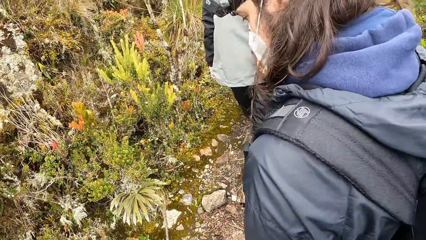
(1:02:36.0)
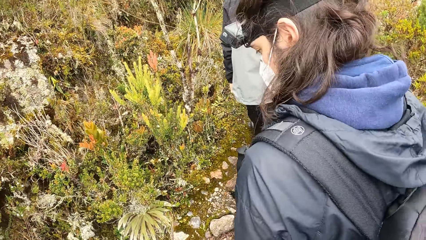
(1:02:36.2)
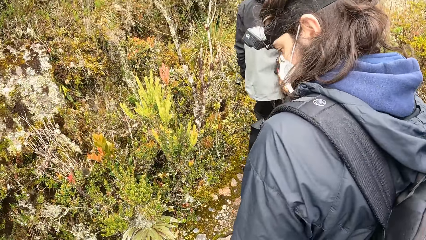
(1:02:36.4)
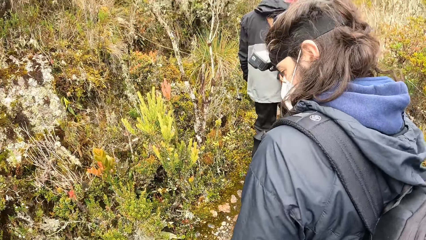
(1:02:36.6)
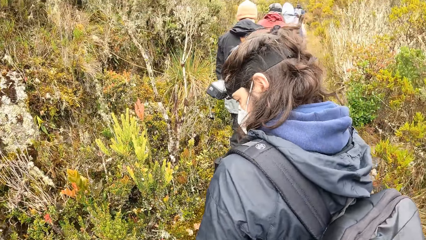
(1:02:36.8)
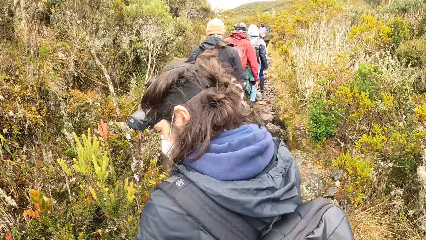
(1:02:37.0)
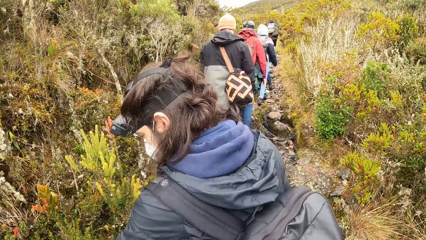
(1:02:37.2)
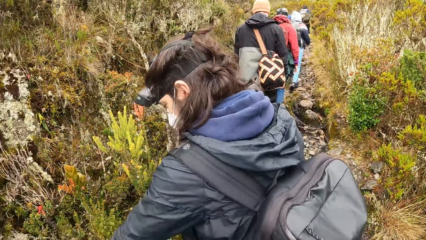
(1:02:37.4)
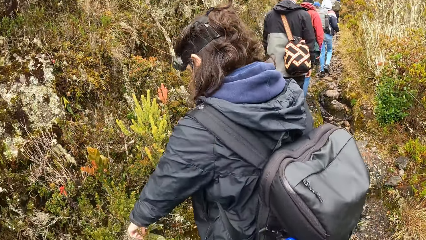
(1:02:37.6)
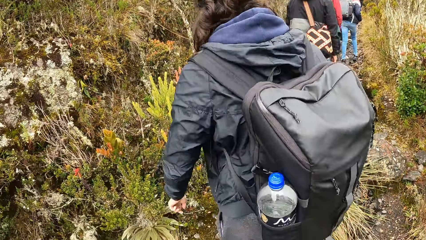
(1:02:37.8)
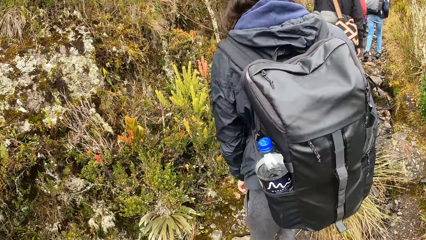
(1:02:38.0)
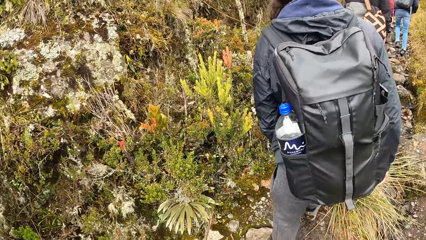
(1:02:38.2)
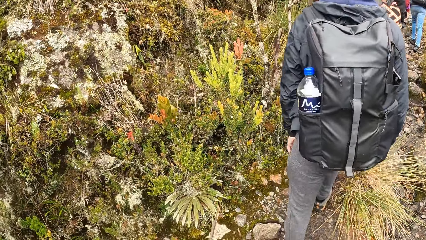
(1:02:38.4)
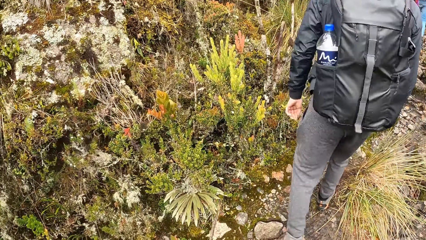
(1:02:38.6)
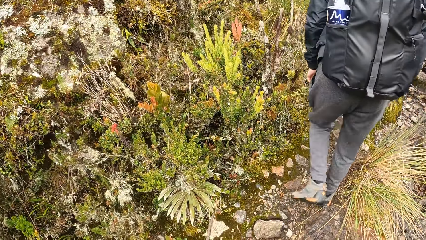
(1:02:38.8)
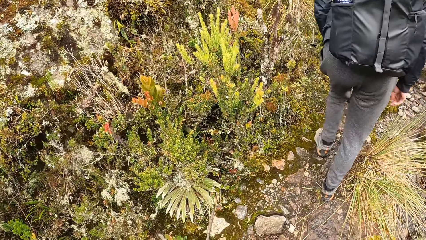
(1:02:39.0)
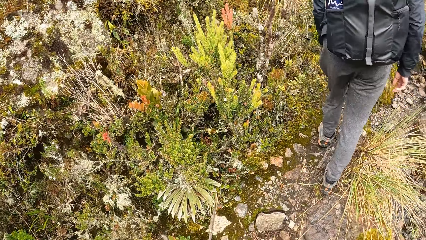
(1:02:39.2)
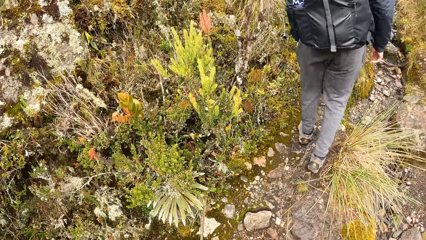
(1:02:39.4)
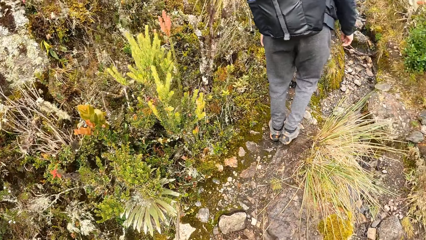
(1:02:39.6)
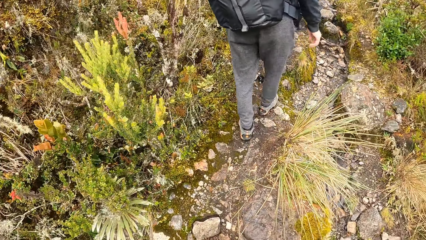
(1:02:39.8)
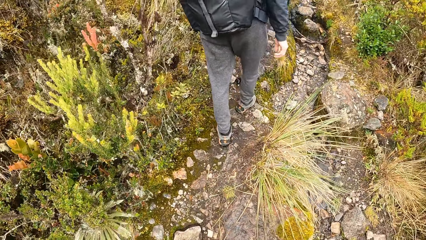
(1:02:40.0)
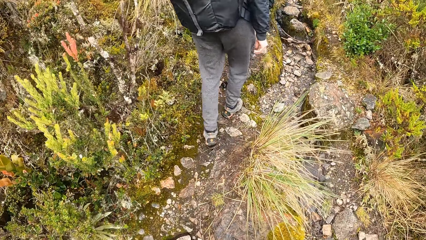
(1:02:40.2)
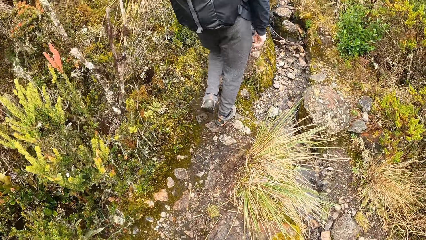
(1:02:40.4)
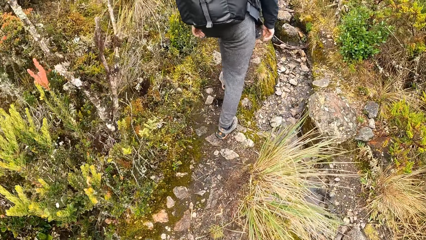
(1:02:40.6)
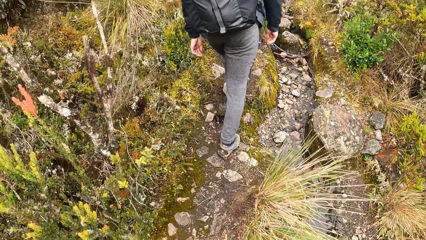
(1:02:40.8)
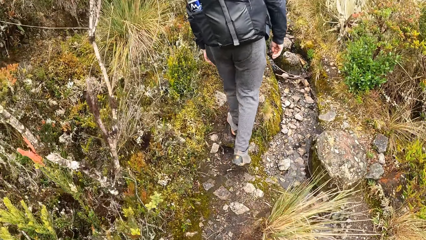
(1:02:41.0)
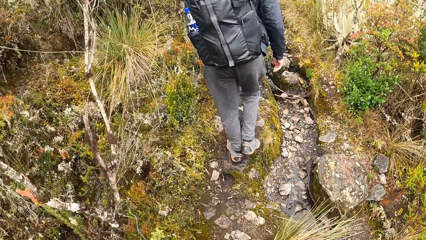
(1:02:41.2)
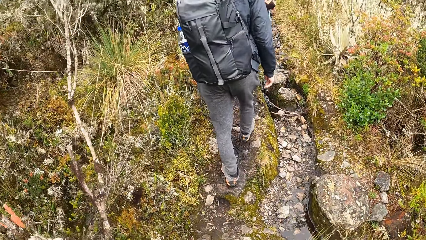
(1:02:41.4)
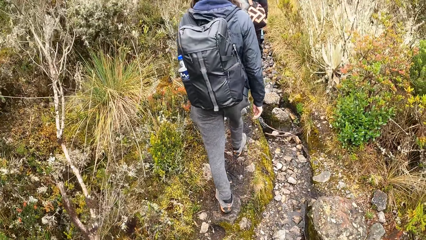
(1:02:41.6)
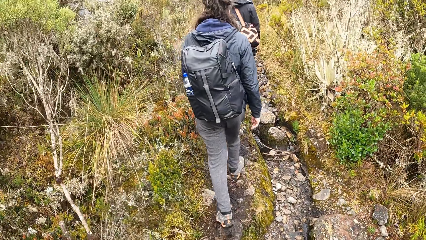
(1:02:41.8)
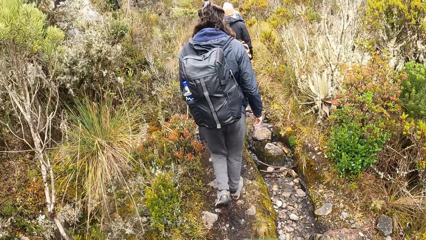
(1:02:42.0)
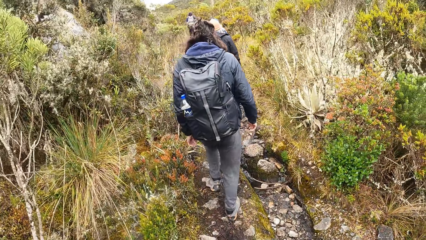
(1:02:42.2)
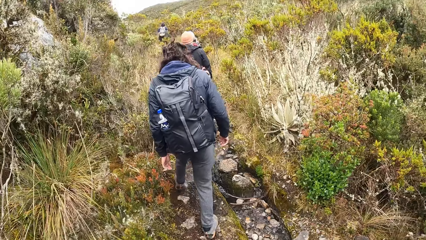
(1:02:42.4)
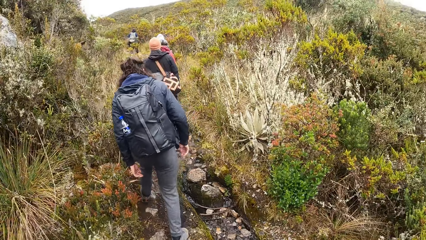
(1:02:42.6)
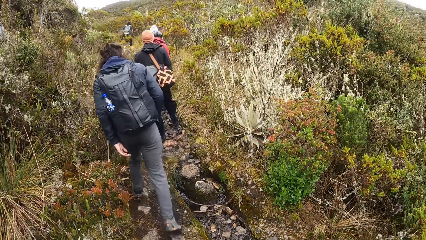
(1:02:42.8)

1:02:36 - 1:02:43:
The camera wearer points at a flower on the pathway with his left hand.

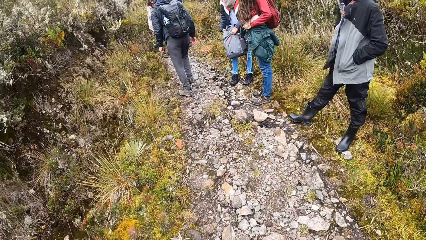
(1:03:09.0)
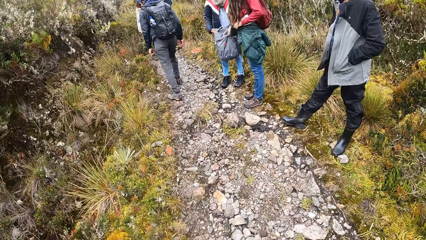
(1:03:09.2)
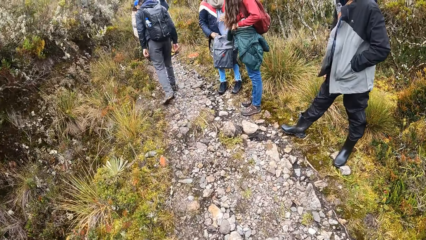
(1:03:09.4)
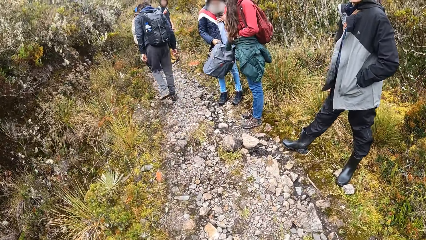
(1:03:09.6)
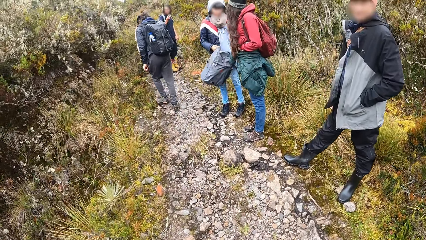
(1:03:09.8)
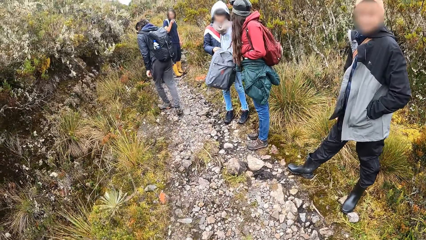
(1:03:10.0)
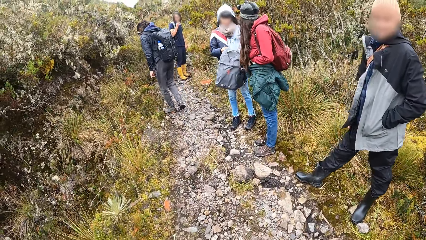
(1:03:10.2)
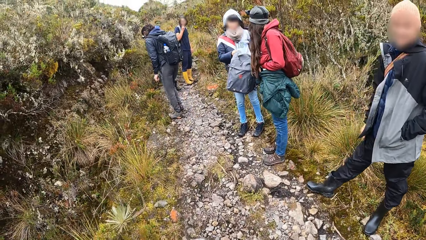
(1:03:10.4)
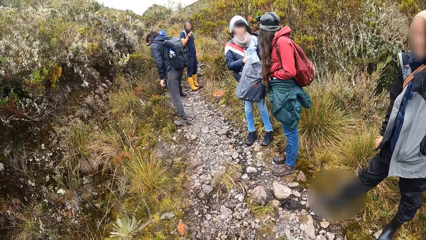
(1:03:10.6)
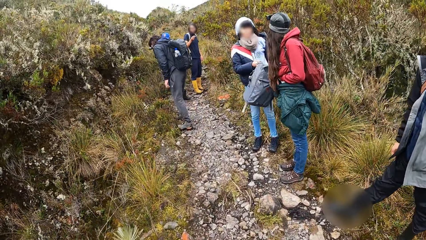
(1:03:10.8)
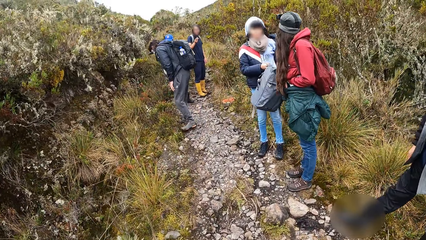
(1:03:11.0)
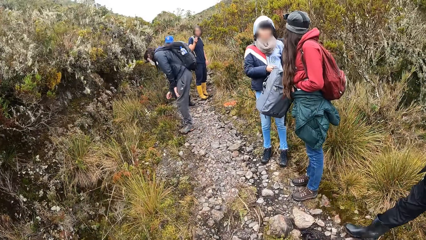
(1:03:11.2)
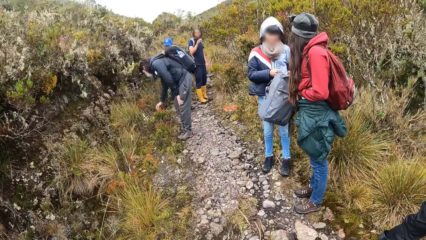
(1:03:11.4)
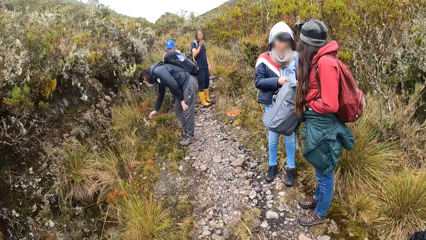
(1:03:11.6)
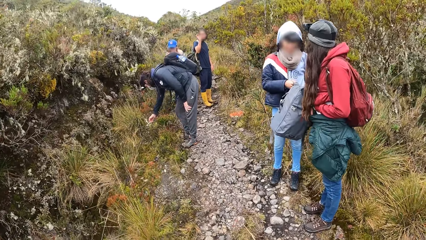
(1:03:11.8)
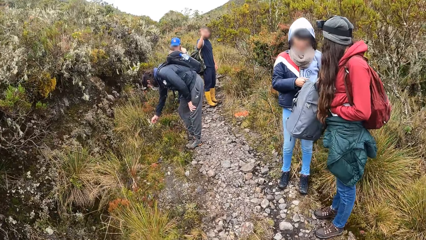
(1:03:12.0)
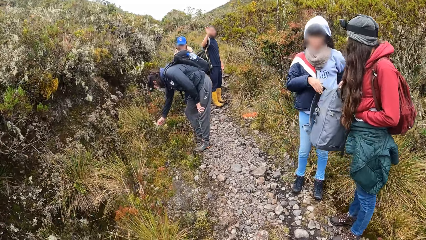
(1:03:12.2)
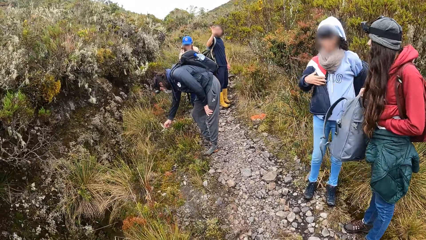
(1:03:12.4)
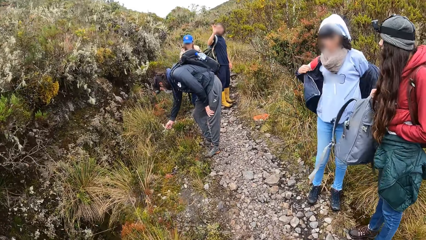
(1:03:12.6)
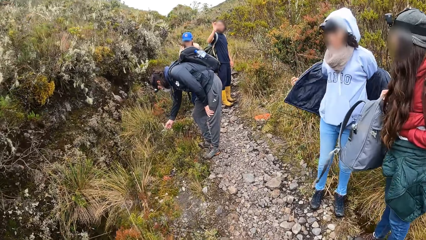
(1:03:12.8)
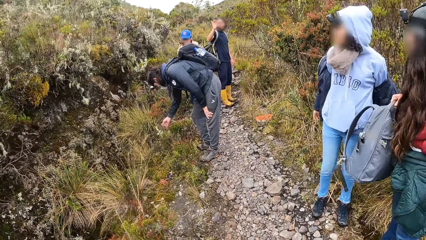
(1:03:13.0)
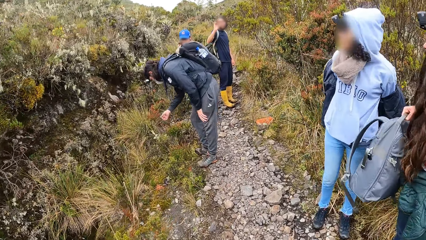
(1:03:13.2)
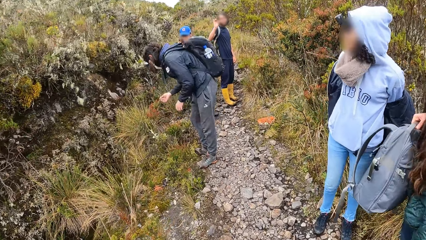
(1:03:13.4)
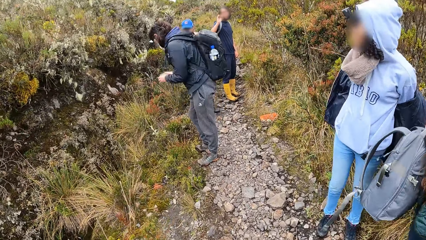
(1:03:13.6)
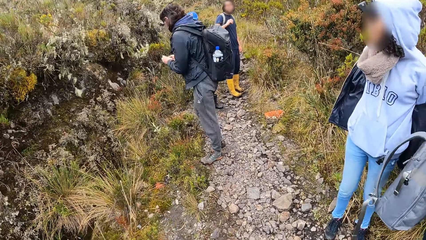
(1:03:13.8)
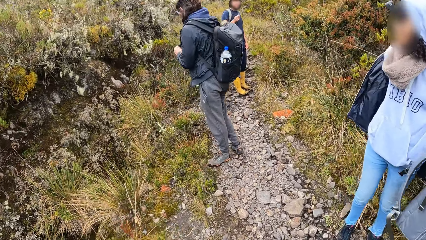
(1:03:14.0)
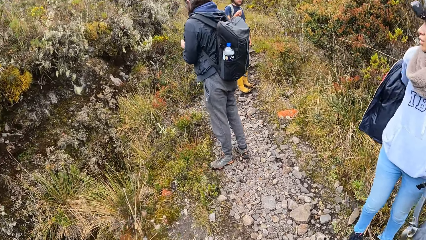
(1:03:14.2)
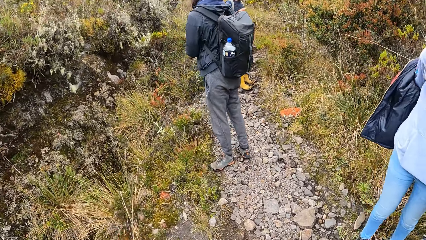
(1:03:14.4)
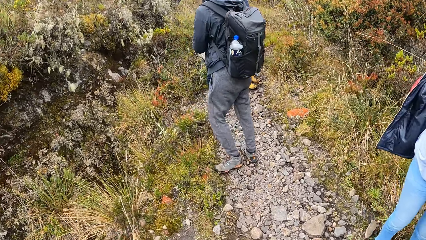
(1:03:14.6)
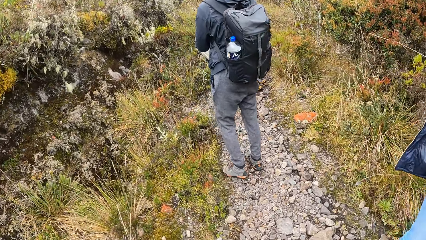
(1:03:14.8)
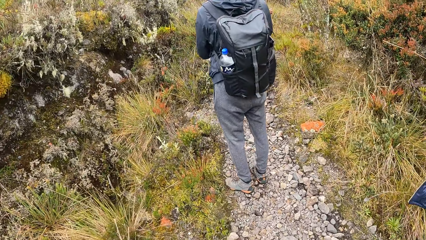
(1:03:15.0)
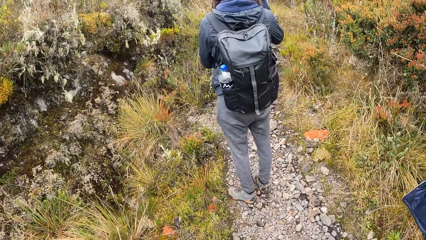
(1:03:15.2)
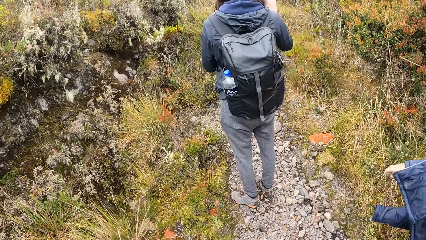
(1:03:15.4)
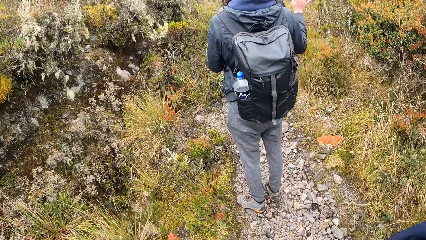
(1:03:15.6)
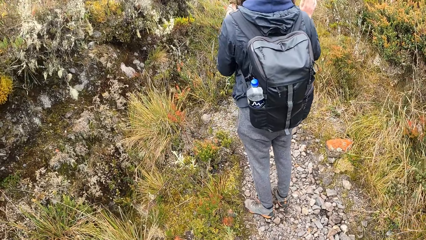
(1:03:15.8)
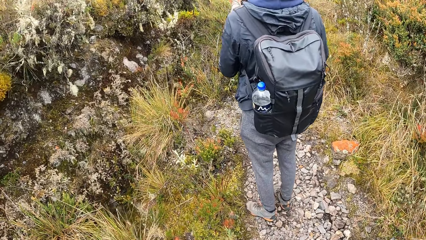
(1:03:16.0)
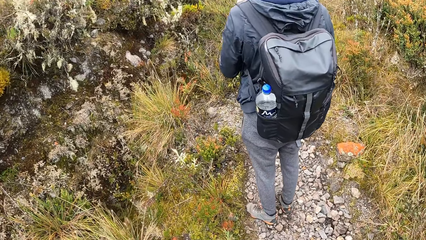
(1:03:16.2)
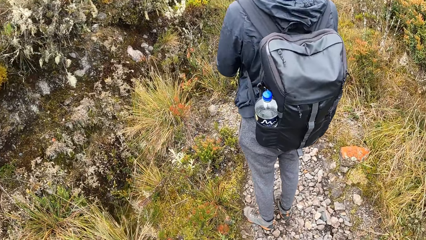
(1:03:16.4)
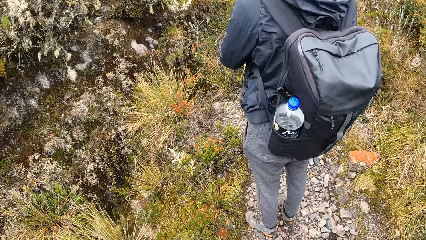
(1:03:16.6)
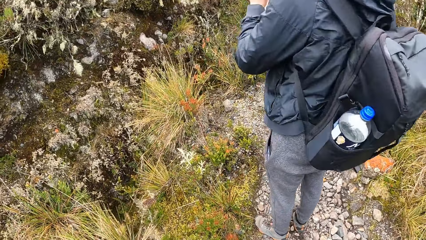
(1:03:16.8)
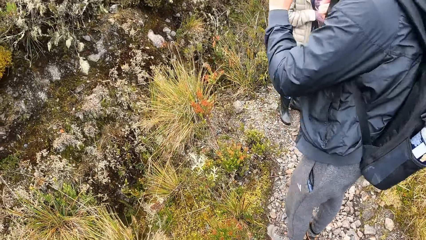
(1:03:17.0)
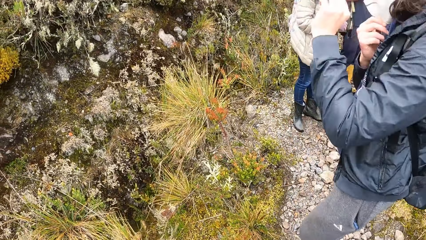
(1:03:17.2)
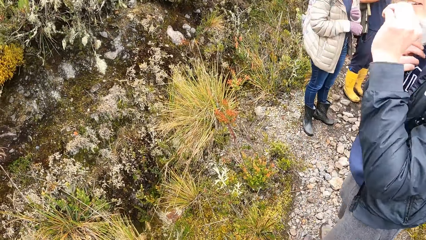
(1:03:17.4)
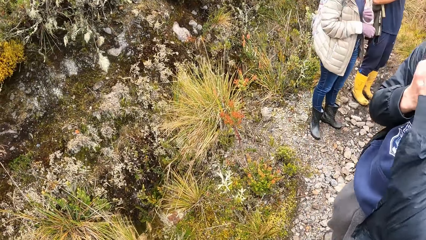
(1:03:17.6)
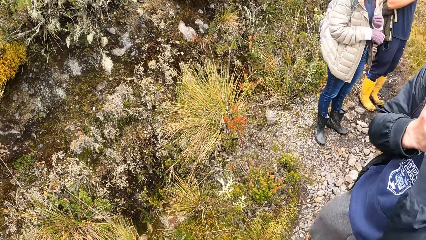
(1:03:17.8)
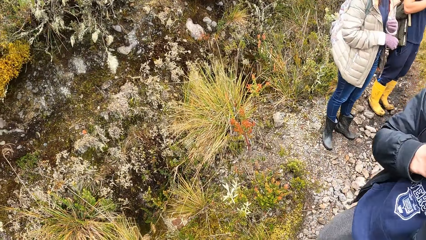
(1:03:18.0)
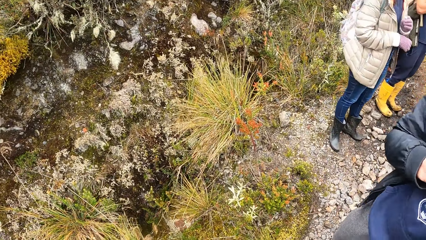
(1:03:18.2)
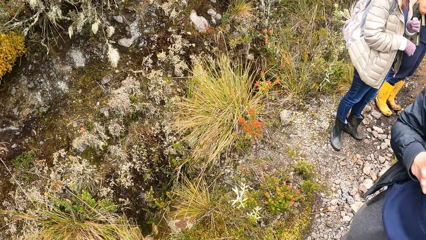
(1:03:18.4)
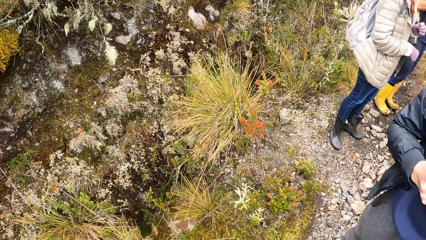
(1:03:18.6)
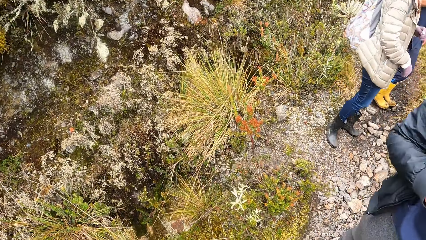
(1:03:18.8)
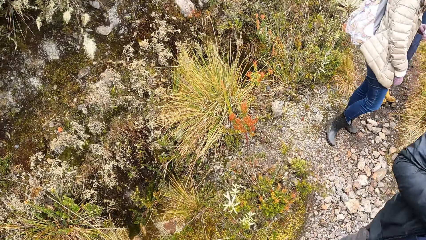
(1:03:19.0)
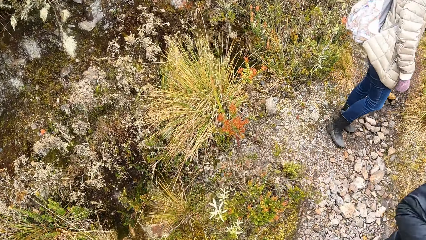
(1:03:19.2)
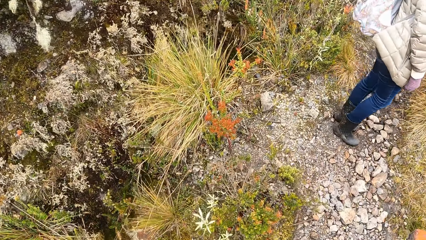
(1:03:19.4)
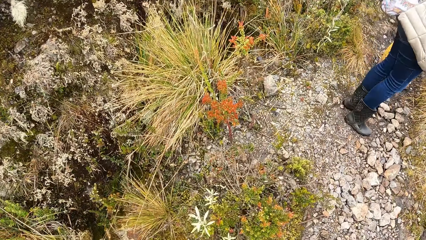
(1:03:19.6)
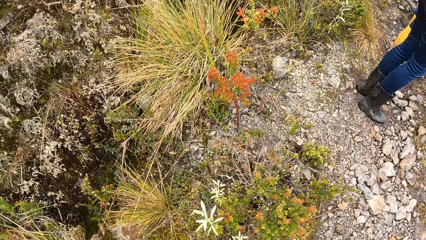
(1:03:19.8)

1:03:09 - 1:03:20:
A group of people waits by the pathway in the bush. A woman passes a backpack to another woman with her right hand. A man plucks a flower on the pathway with his right hand. The first woman puts off a jacket she is wearing with her hands. The man raises his right hand.
